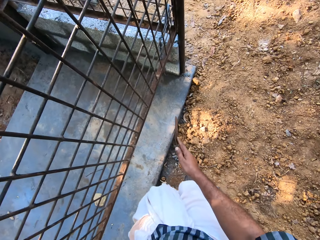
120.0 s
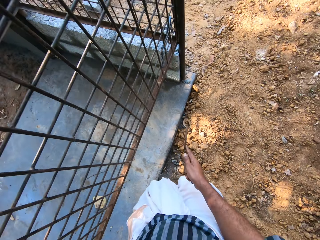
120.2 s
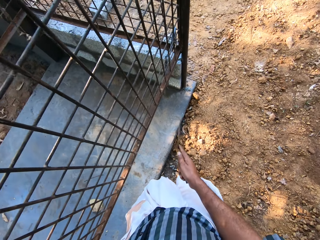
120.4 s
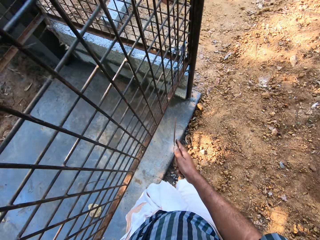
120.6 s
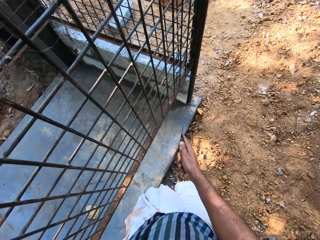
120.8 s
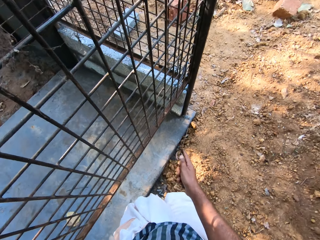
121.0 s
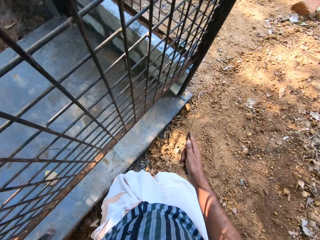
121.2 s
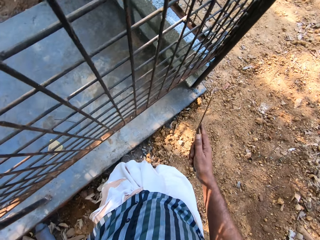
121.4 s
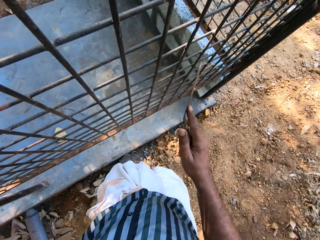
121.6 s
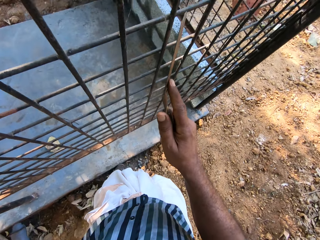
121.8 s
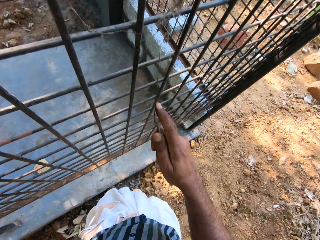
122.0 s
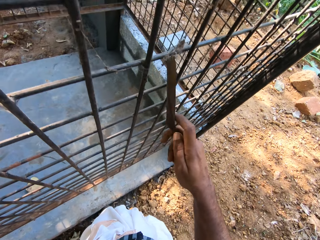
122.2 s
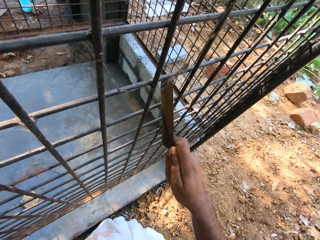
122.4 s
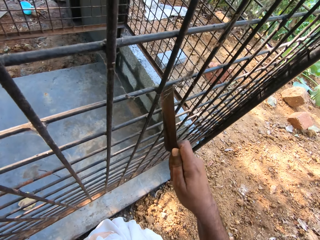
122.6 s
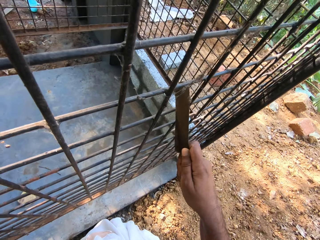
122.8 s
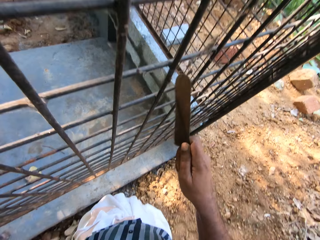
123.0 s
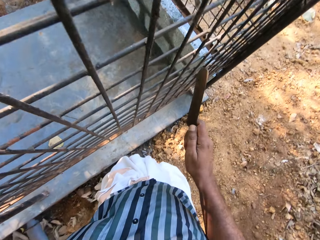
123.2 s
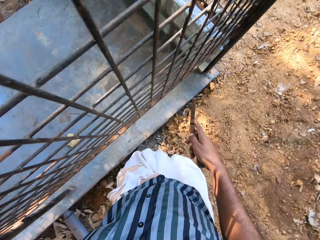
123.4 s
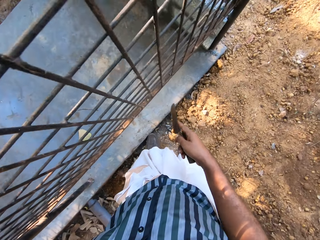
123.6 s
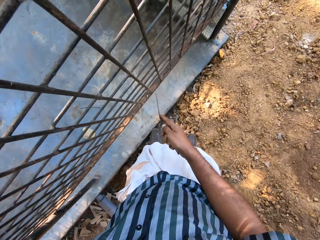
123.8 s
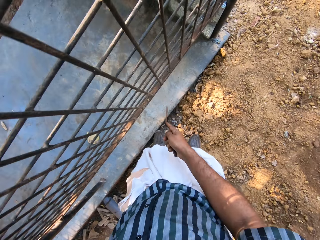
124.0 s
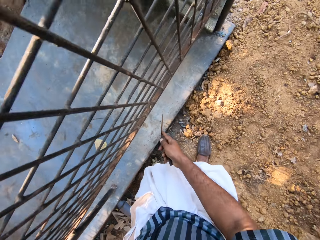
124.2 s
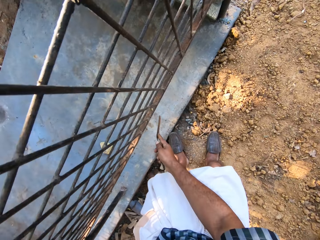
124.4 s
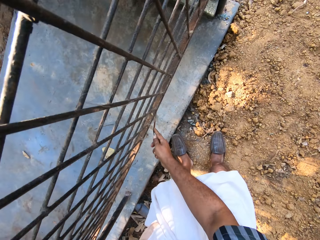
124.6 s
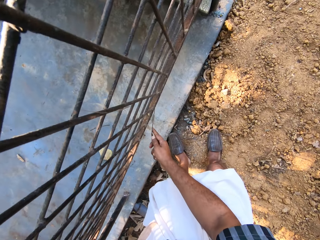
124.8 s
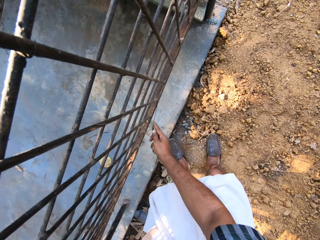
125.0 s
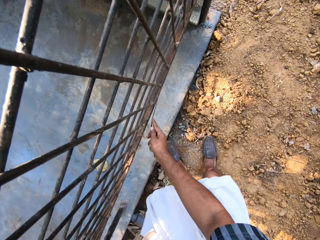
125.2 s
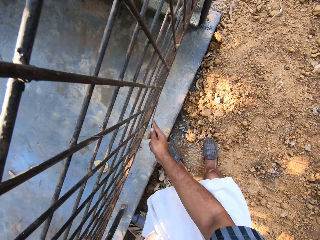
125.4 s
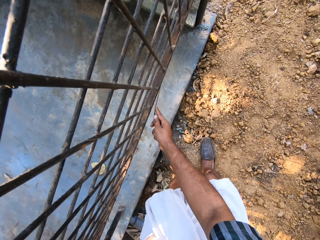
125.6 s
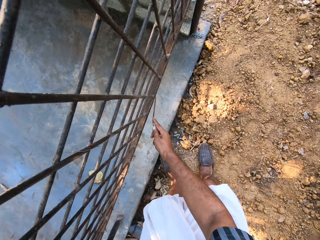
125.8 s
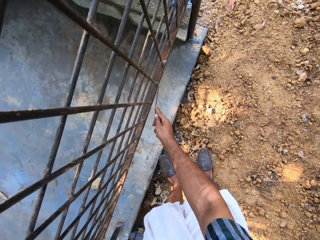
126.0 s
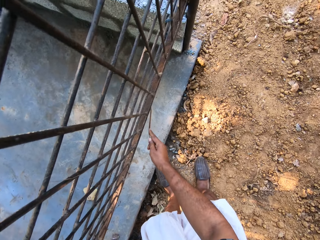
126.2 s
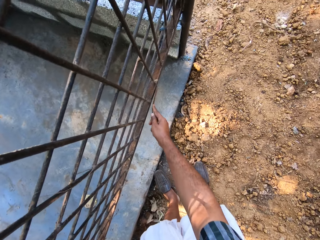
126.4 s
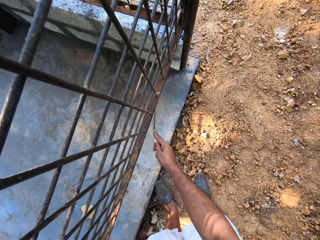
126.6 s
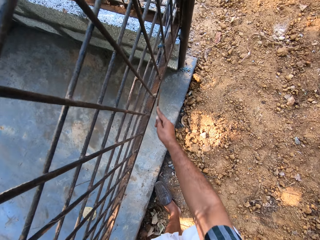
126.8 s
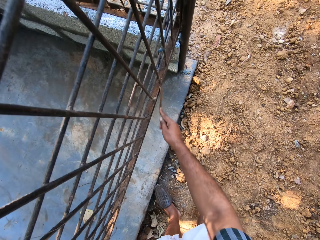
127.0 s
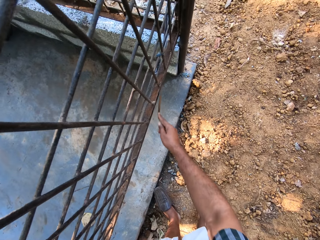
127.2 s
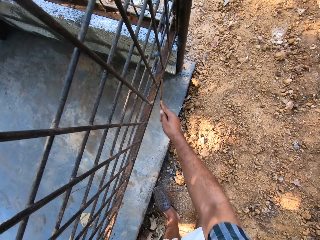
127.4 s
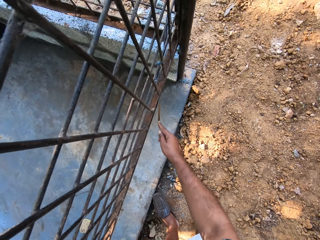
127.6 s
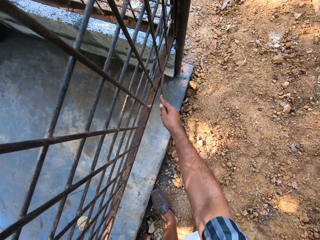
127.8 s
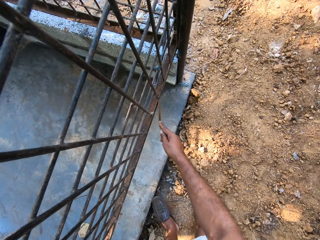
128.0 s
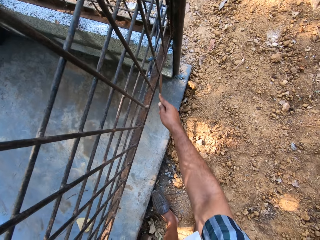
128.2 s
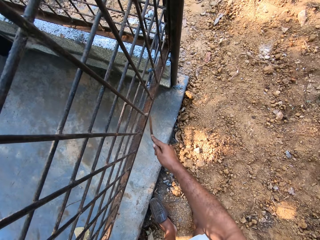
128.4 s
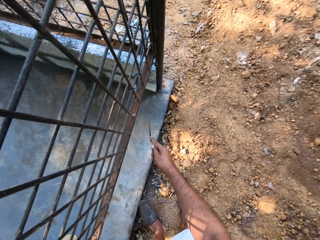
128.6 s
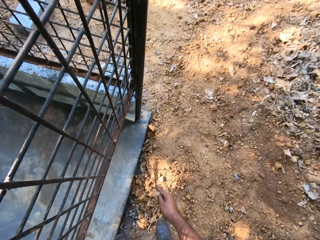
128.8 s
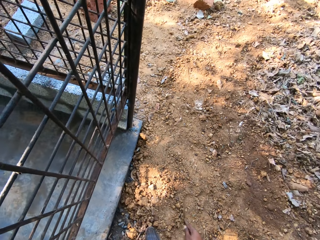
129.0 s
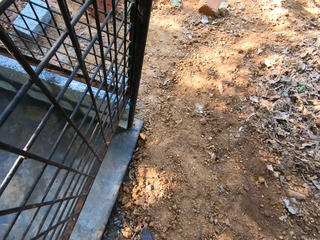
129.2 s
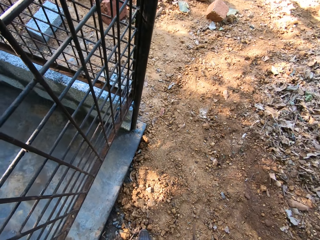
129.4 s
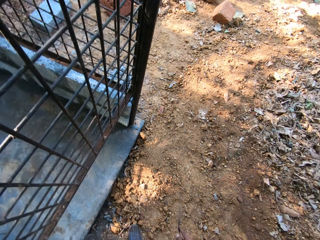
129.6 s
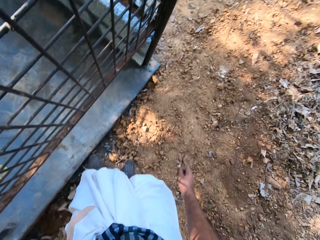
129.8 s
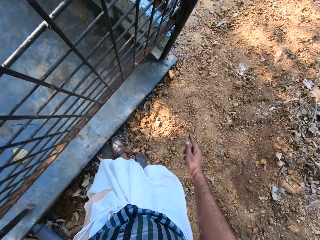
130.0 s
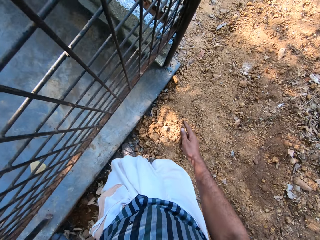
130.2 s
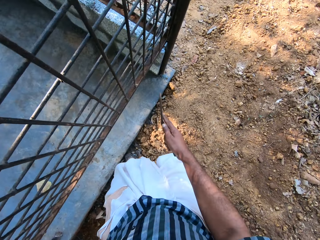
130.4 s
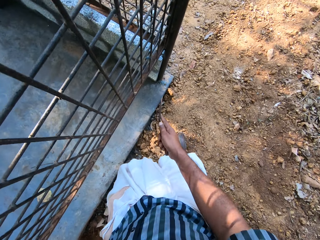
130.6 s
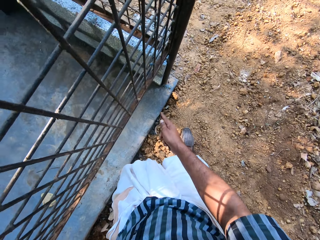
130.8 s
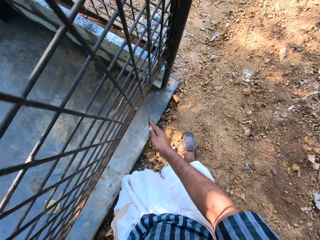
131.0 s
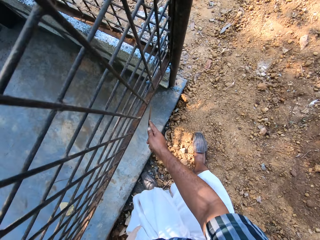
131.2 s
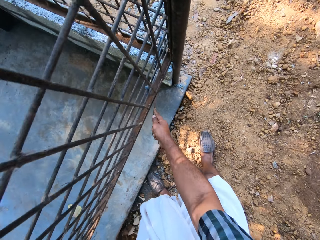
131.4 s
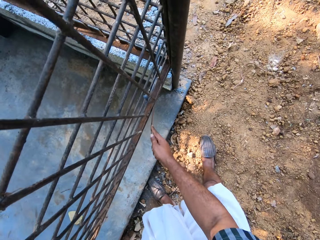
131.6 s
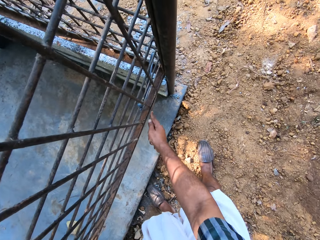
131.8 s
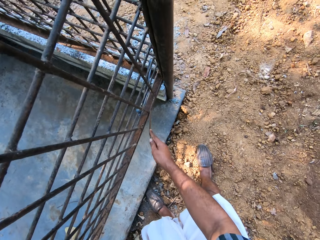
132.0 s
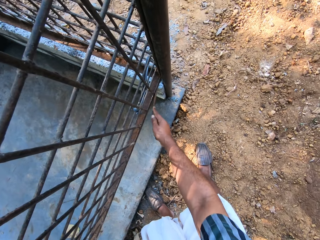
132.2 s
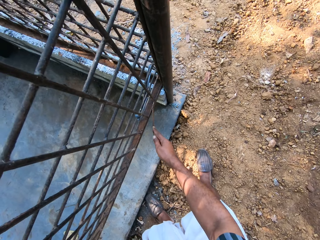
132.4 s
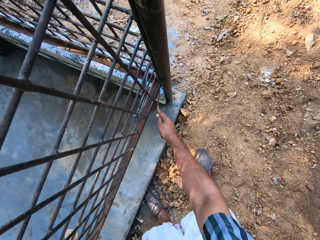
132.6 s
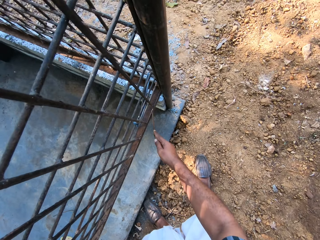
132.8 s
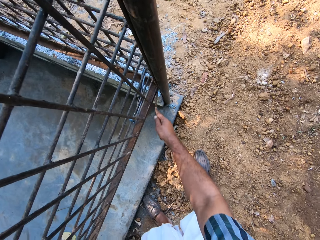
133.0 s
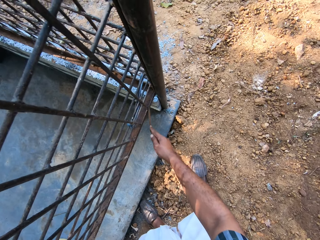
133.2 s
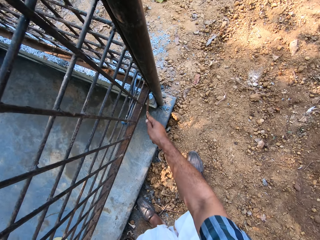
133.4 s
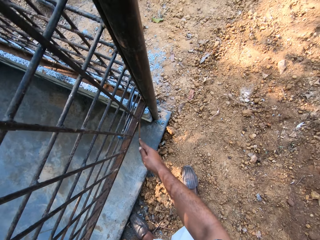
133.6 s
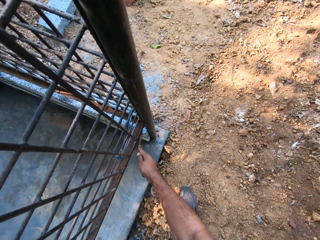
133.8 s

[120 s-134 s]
The camera wearer moves forward. They file a metal grid or fence with a metal file. They file the fence. They file the metal grid with the metal file.

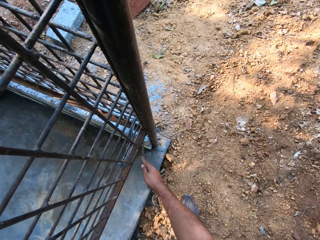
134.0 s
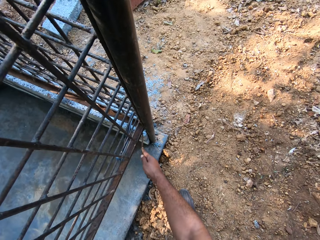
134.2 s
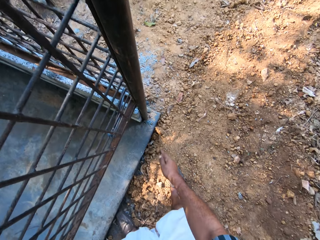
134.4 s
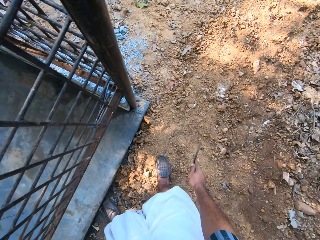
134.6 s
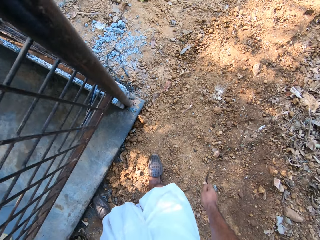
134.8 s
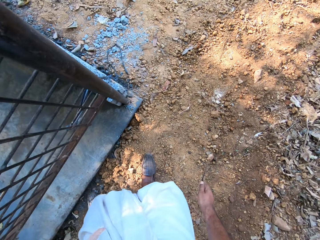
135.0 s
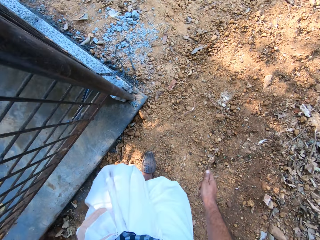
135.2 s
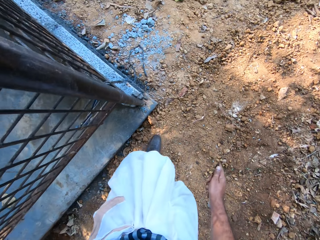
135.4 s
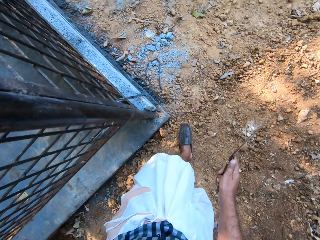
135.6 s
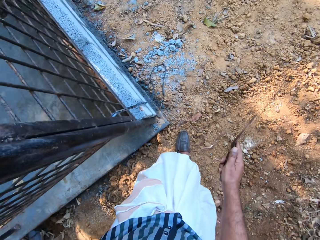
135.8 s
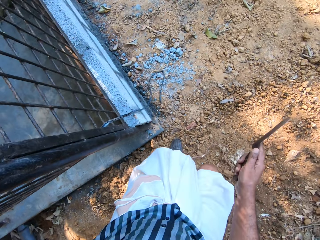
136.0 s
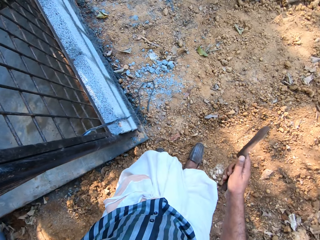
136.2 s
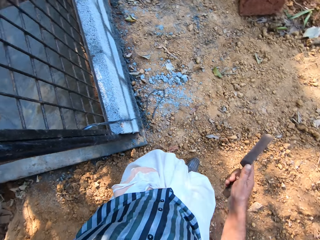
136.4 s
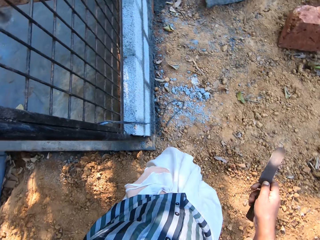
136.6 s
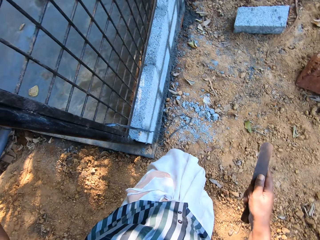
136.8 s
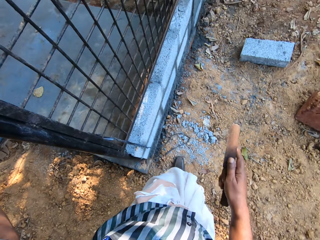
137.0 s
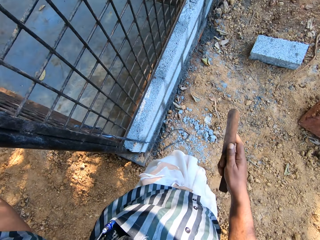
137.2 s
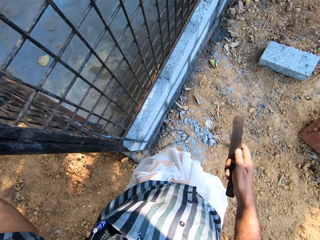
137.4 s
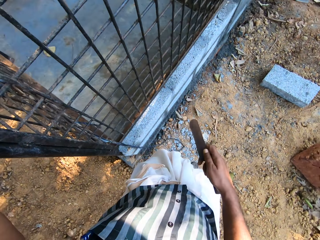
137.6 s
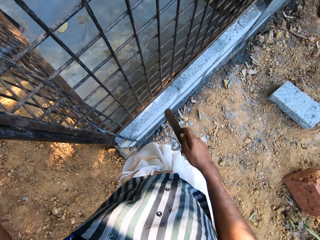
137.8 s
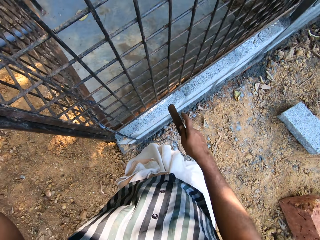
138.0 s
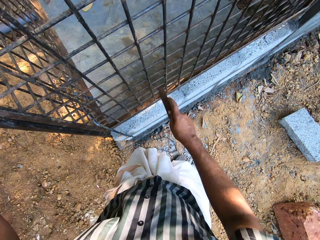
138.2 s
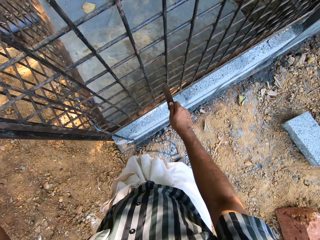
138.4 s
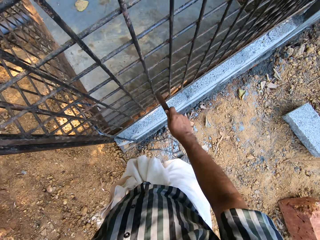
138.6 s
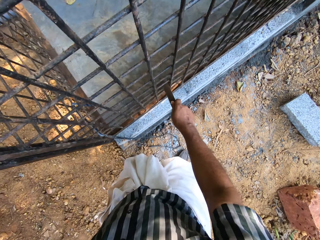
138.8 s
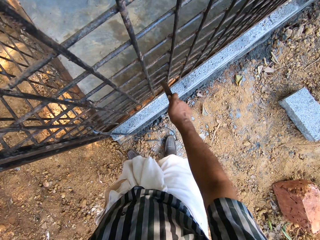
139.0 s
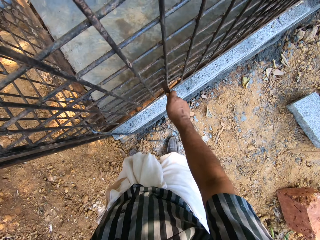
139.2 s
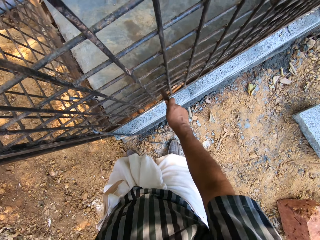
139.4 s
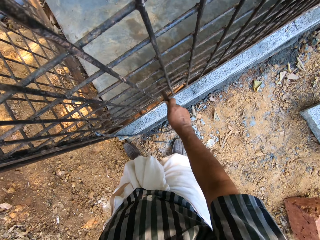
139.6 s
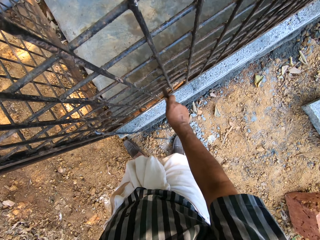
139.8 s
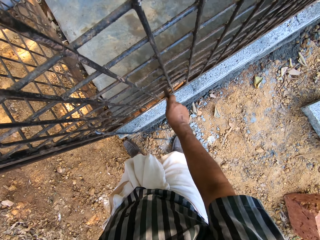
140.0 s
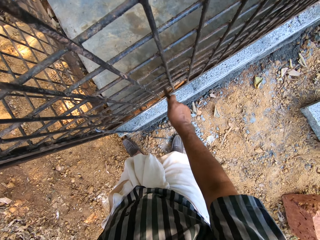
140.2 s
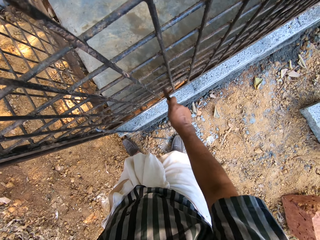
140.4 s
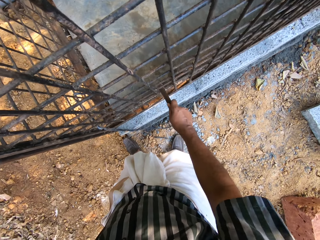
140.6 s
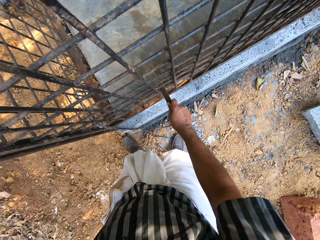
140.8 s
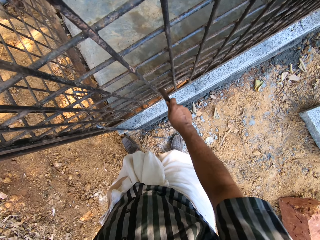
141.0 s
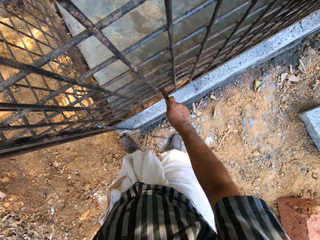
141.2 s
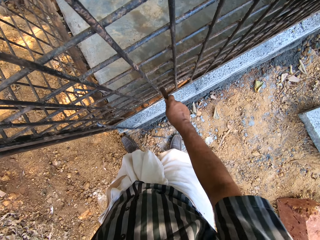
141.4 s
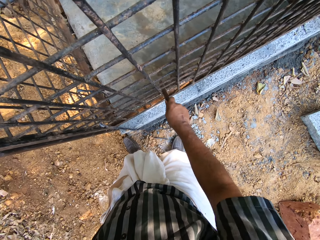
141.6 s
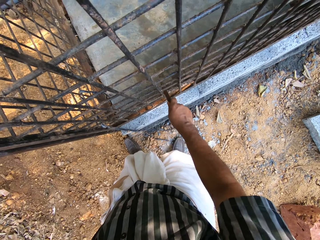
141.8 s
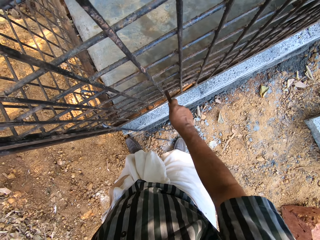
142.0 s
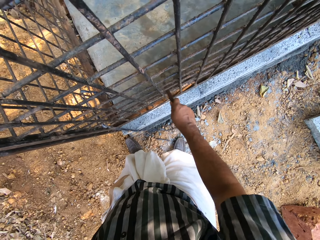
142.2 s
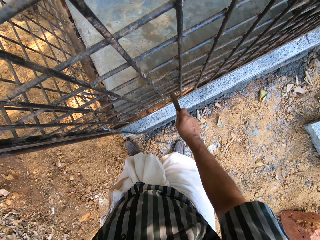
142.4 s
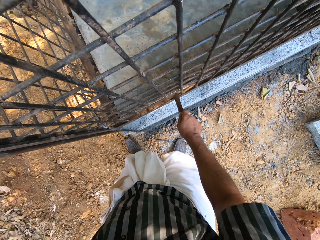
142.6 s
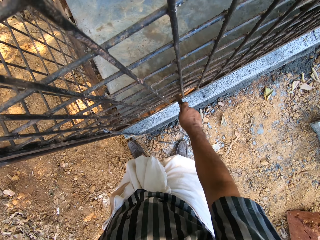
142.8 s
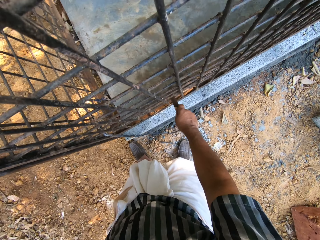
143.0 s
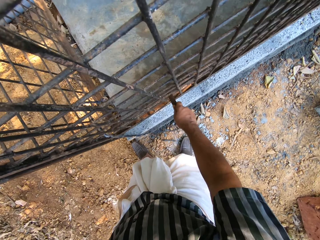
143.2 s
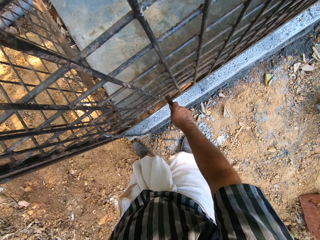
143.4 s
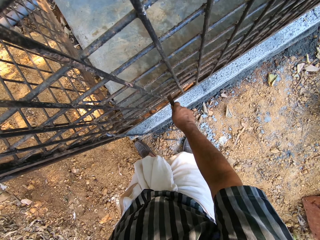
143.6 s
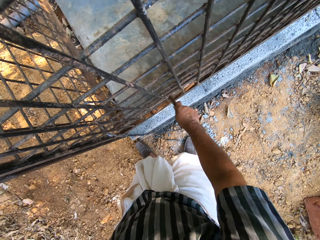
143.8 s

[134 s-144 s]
The camera wearer moves around. They file a metal grid with a metal file.
